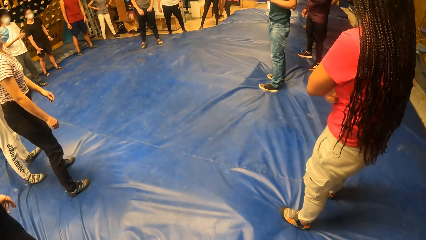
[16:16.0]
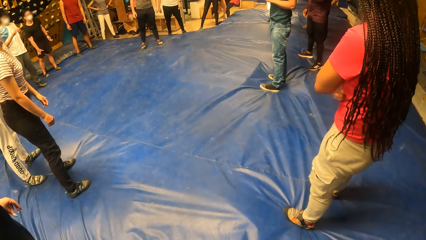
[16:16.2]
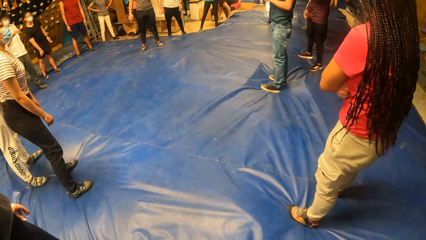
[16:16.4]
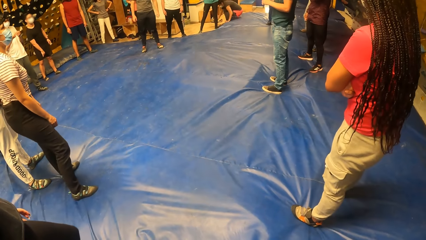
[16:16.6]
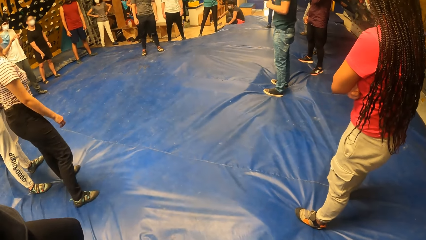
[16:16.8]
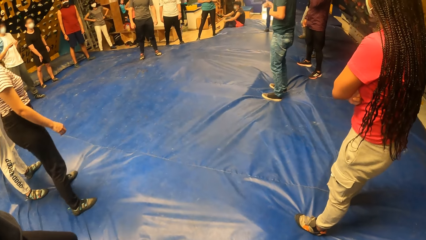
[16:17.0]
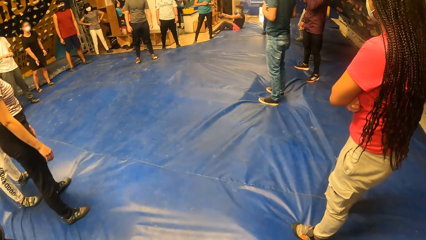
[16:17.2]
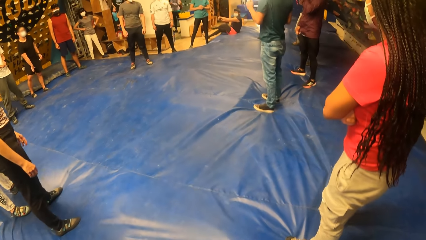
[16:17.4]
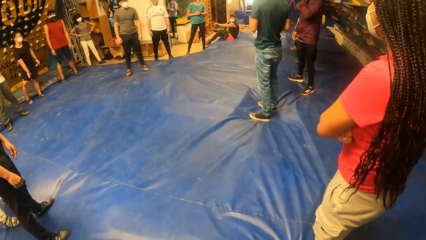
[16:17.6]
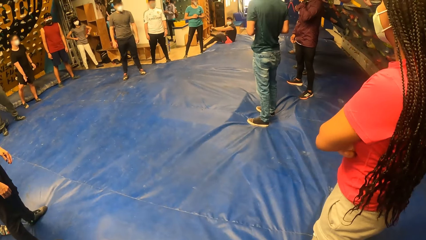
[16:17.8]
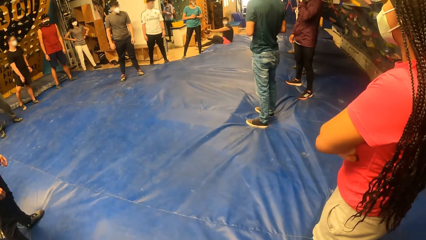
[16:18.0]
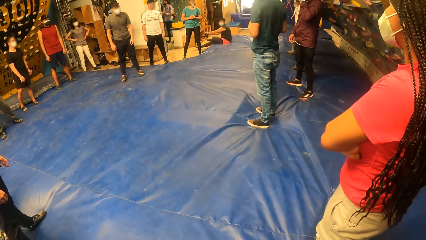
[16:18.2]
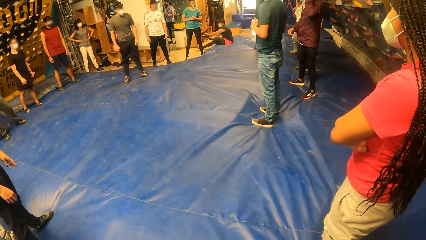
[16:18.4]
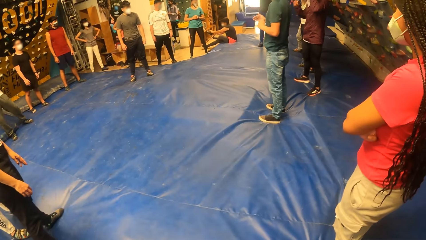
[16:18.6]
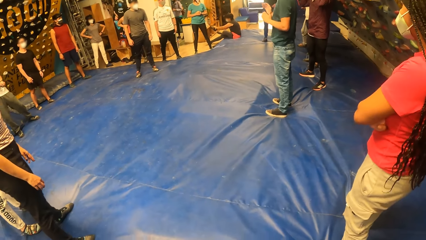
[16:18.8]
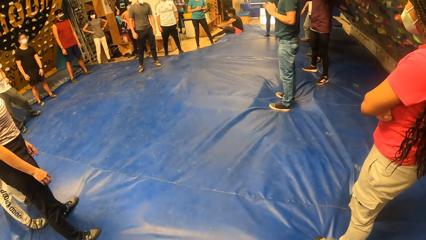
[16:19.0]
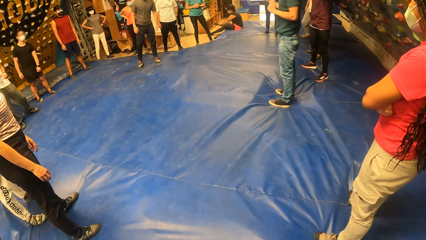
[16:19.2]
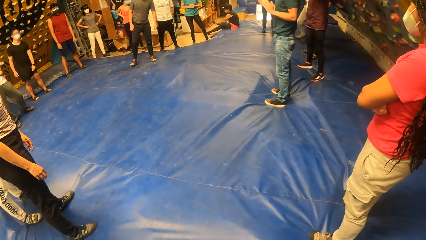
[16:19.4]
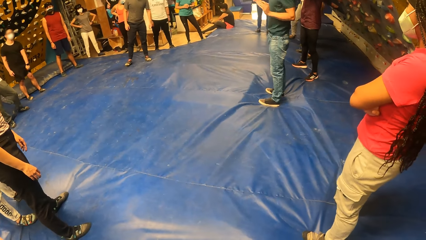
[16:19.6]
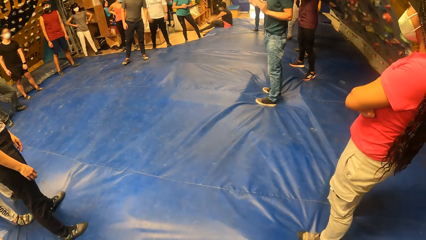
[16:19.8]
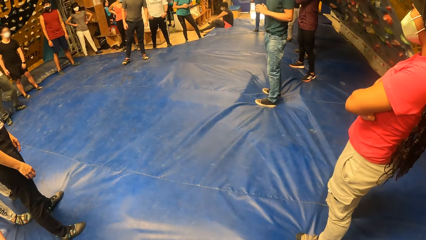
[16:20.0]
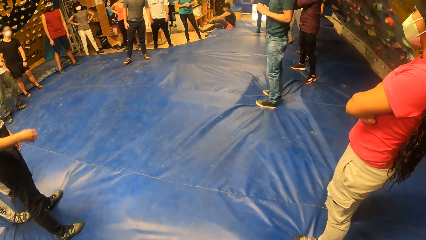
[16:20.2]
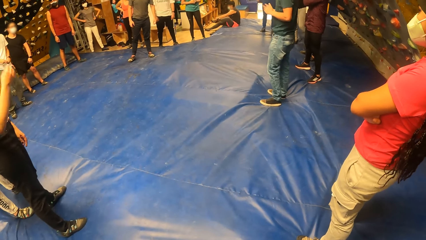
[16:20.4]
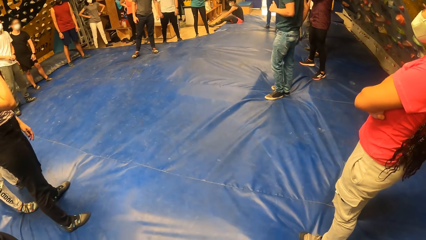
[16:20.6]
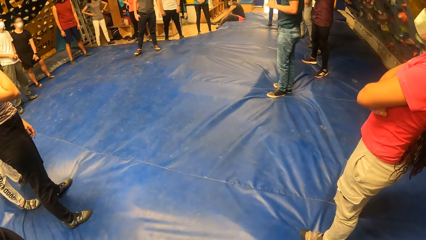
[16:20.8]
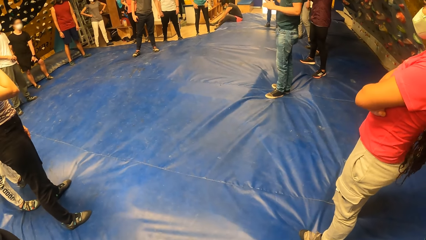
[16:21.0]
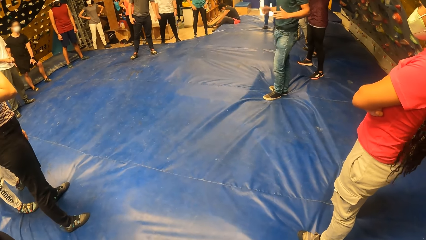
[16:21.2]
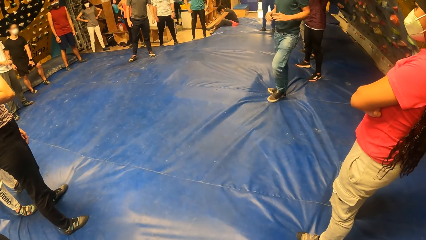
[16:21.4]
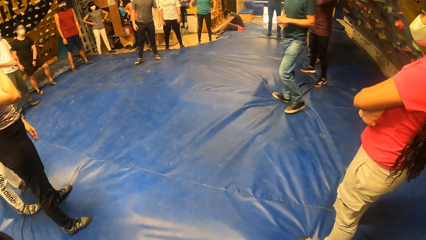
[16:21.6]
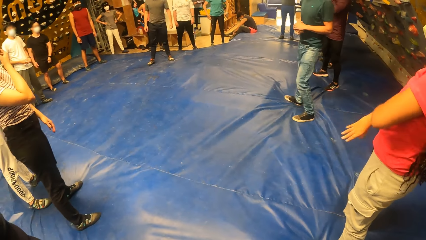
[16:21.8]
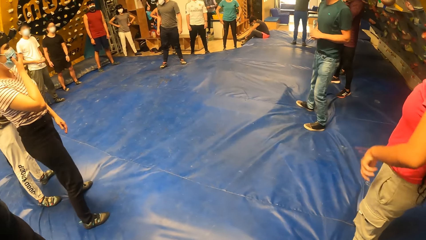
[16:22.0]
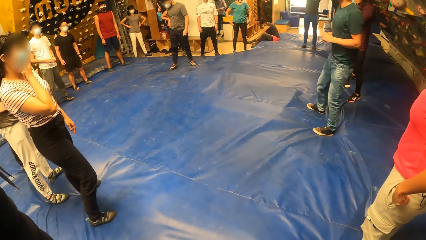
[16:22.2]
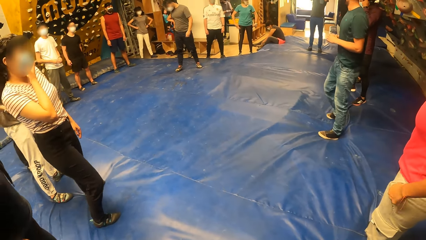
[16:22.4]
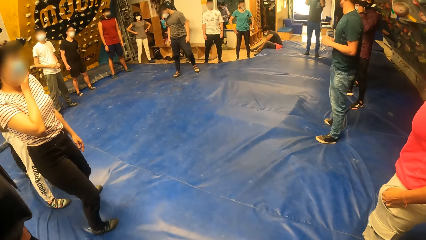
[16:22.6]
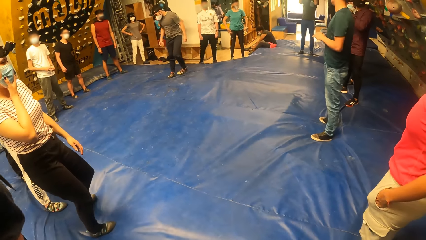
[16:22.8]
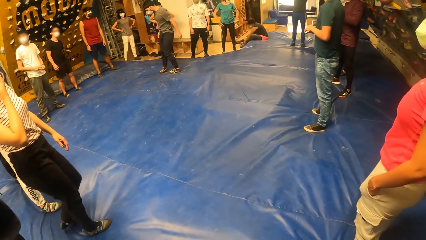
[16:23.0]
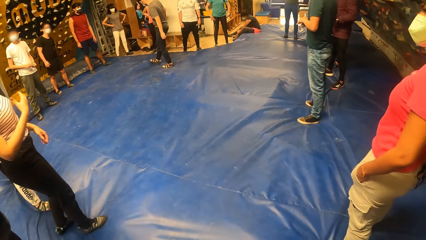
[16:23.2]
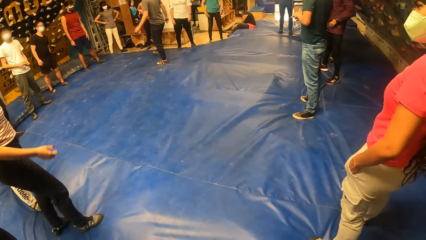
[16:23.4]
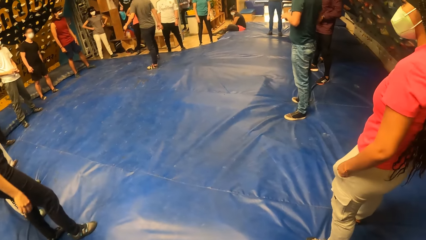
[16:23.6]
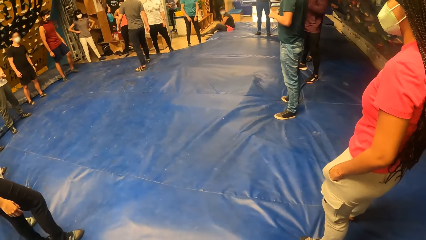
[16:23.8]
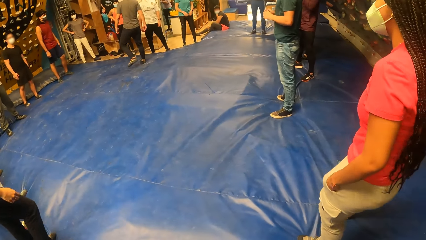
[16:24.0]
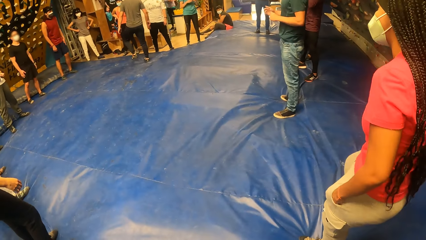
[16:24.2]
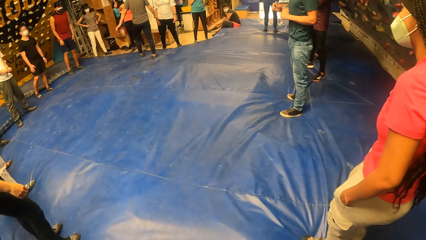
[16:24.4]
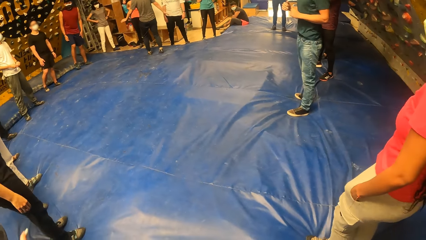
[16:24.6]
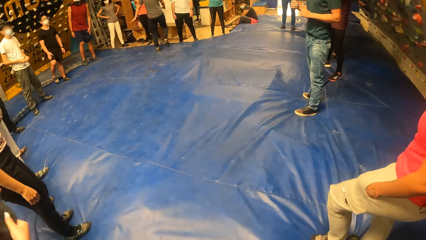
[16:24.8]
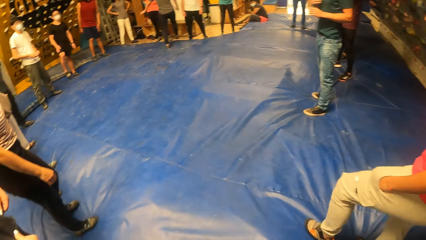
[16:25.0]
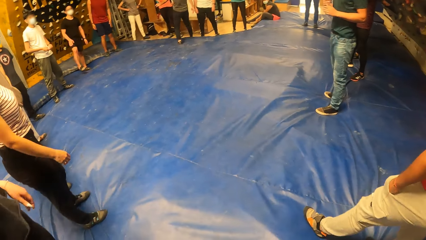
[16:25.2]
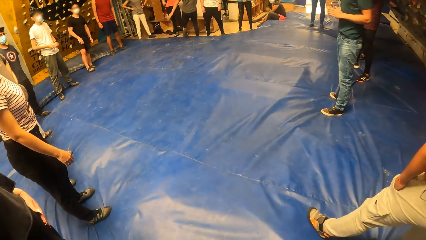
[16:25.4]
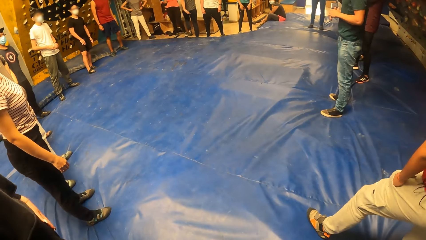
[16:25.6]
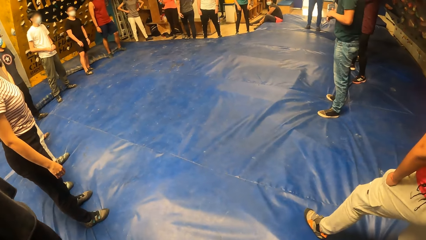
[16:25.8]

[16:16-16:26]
The instructor converses with the camera wearer and a group of people. The camera wearer looks at the people.

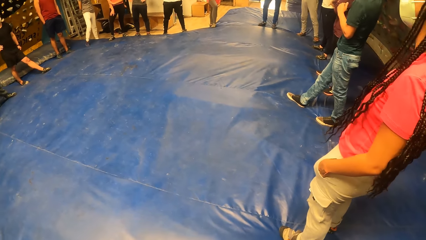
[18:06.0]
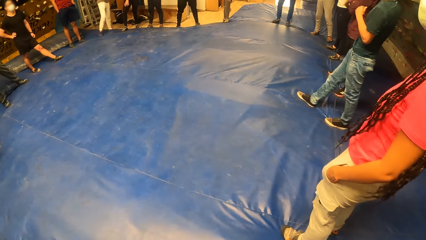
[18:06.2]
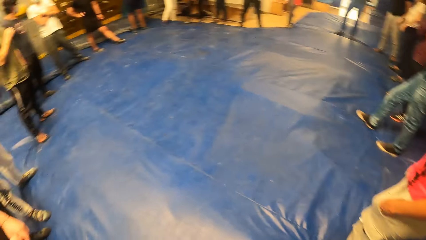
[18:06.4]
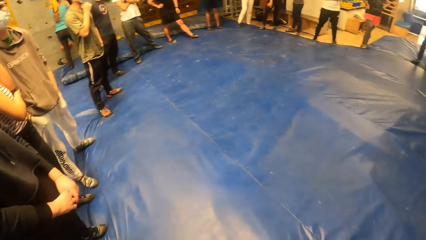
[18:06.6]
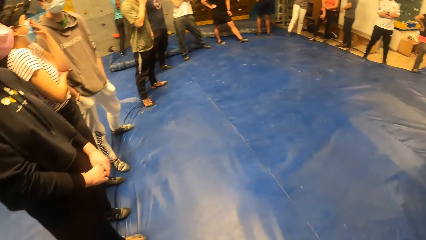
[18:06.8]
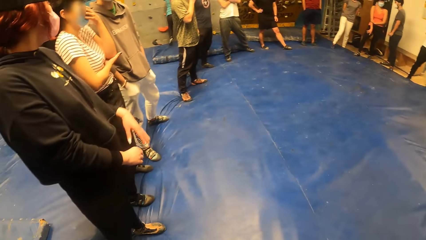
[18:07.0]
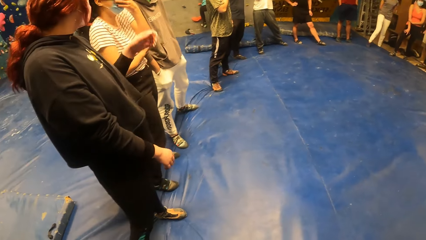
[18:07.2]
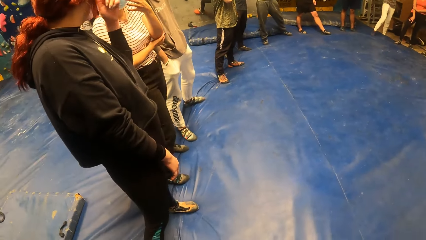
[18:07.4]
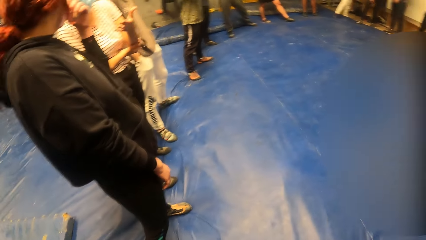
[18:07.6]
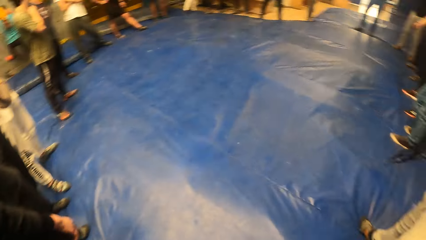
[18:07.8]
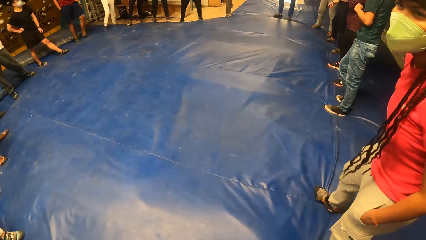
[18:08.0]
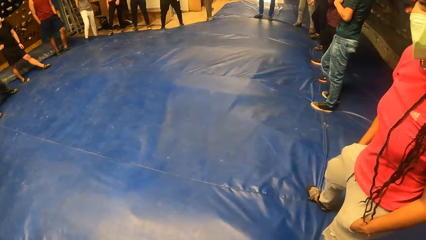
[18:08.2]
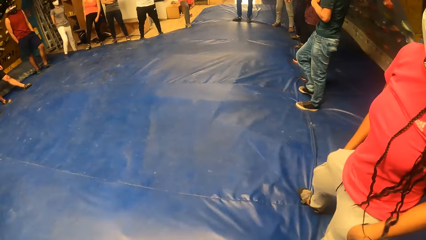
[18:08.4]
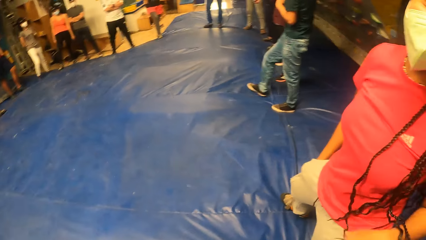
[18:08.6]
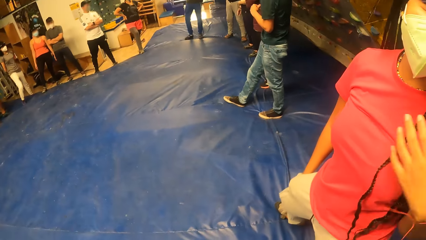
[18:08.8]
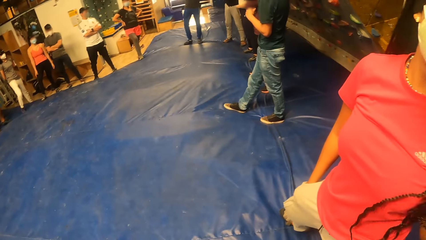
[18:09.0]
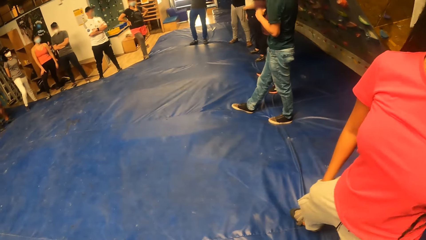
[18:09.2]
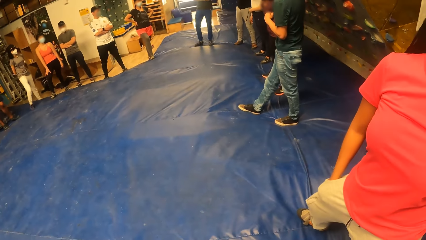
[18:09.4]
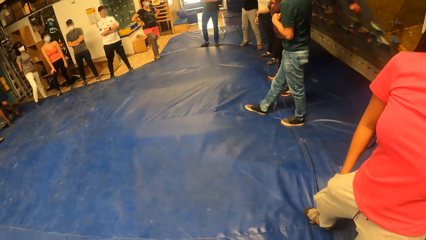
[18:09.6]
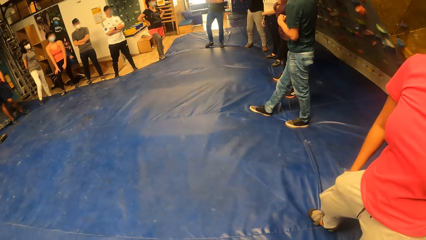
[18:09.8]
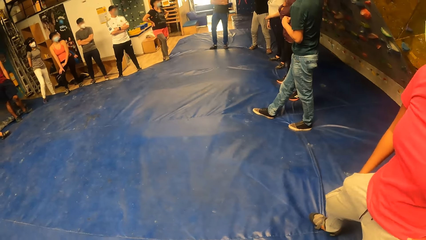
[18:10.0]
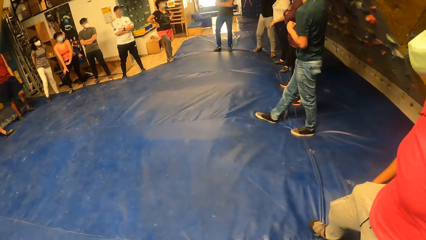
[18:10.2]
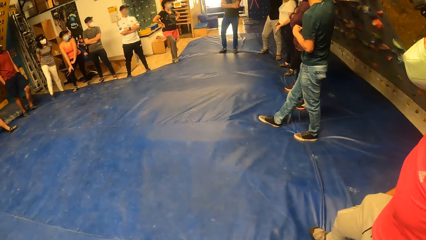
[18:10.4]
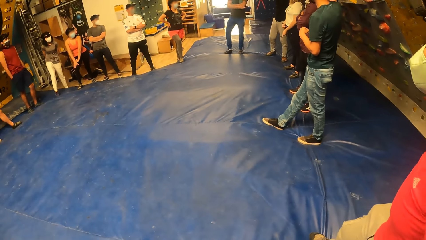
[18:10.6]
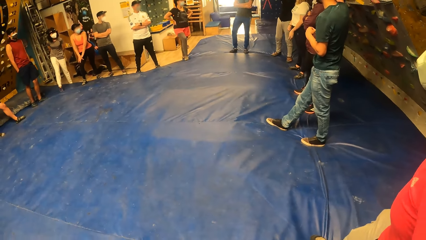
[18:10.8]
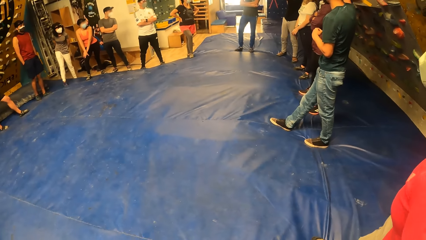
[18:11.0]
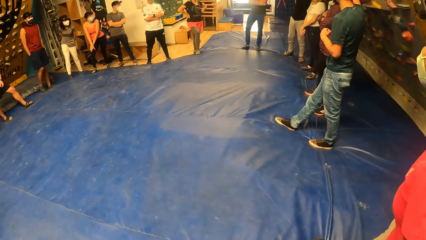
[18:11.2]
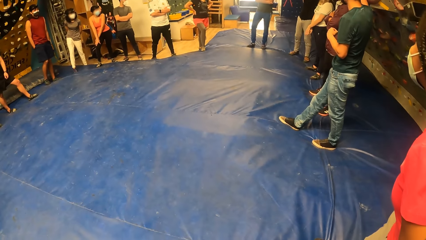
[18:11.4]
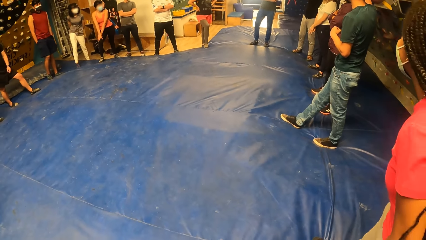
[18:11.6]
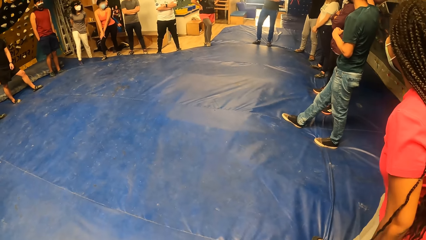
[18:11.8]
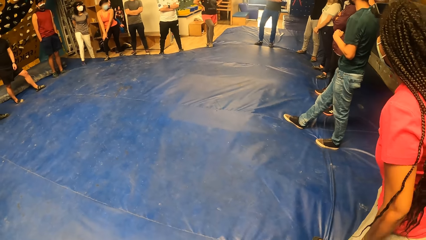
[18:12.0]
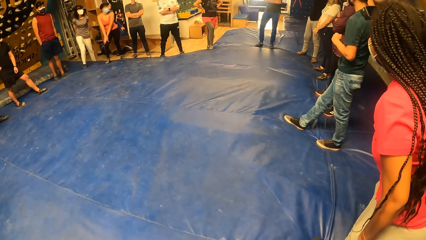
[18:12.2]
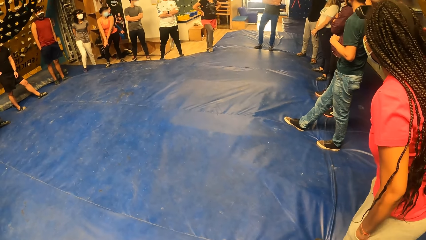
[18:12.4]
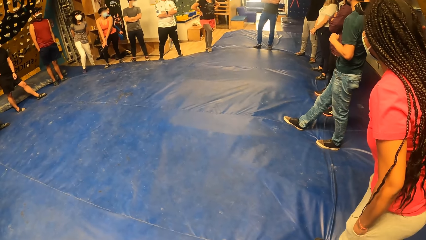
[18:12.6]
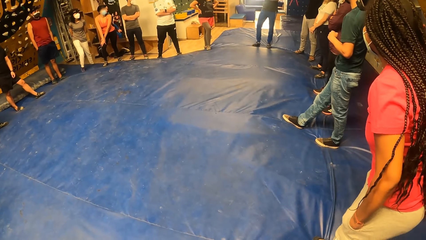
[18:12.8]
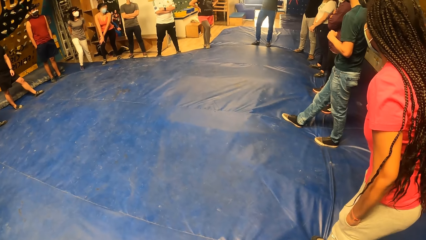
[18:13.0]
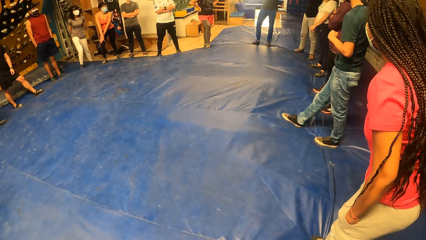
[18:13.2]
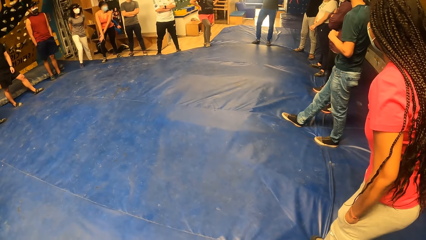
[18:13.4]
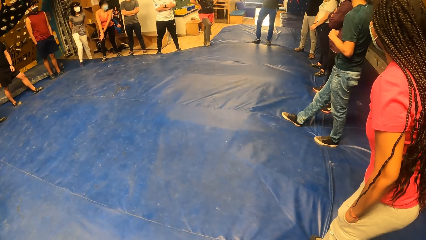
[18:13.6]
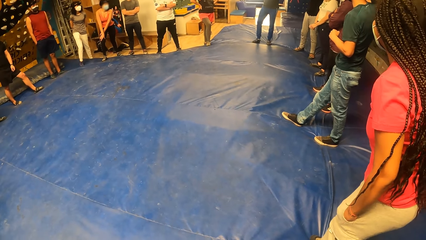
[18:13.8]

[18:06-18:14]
The camera wearer looks around.
